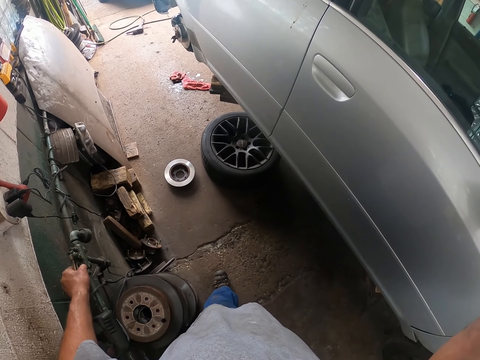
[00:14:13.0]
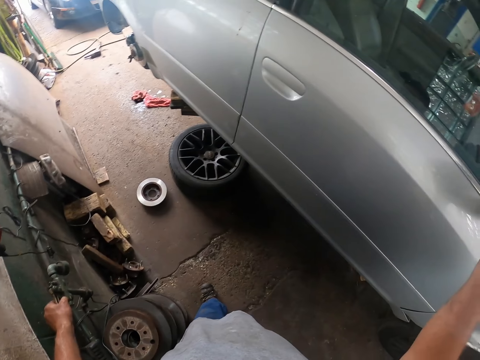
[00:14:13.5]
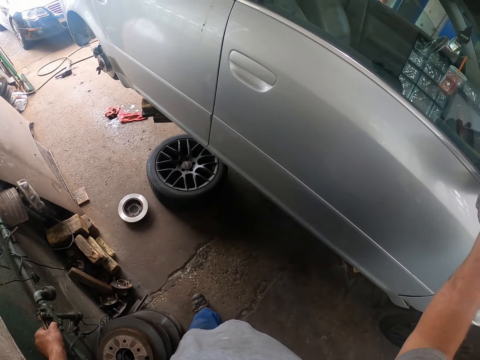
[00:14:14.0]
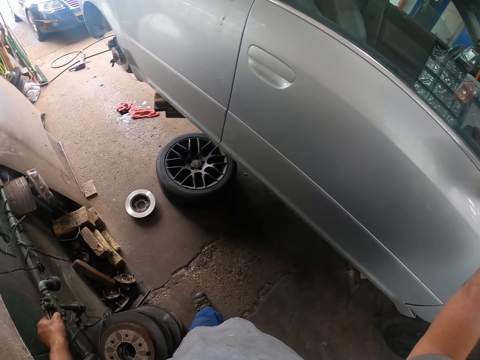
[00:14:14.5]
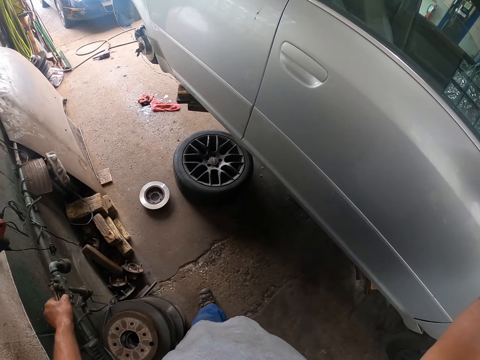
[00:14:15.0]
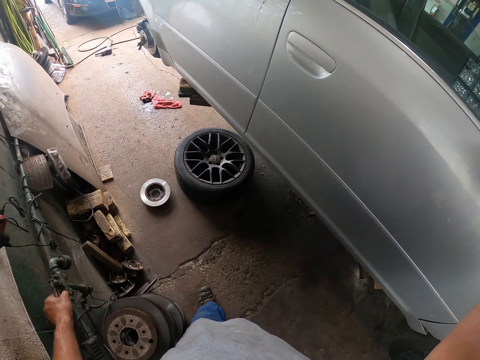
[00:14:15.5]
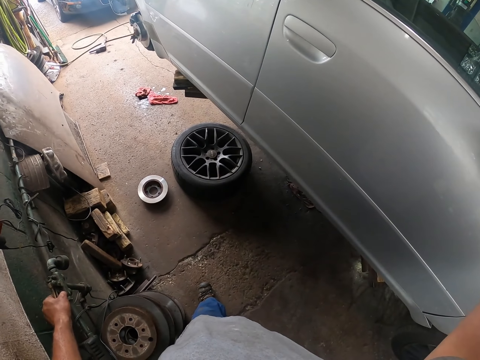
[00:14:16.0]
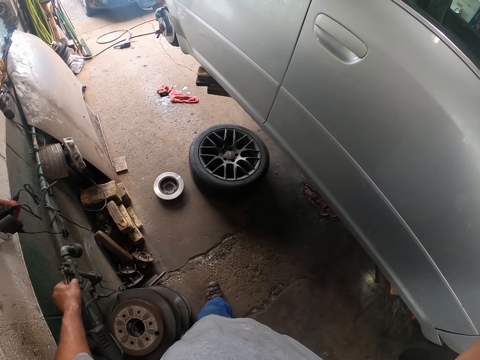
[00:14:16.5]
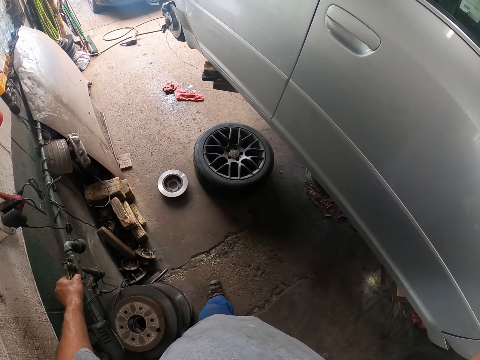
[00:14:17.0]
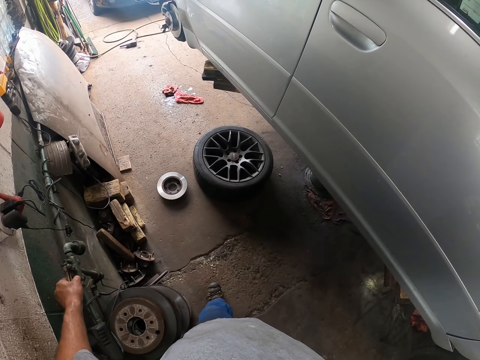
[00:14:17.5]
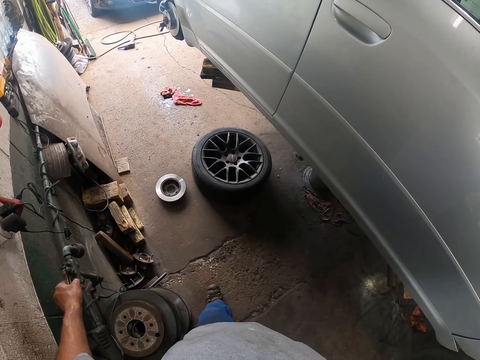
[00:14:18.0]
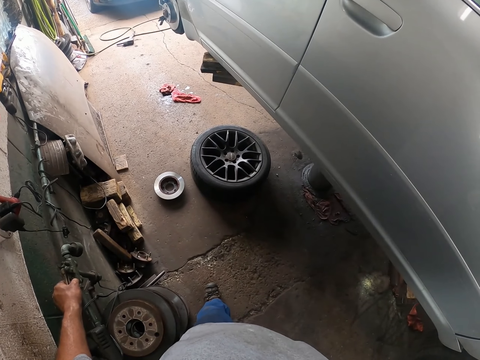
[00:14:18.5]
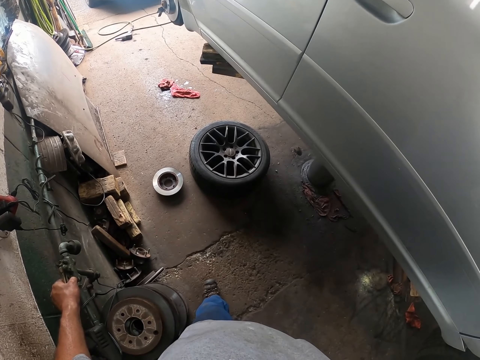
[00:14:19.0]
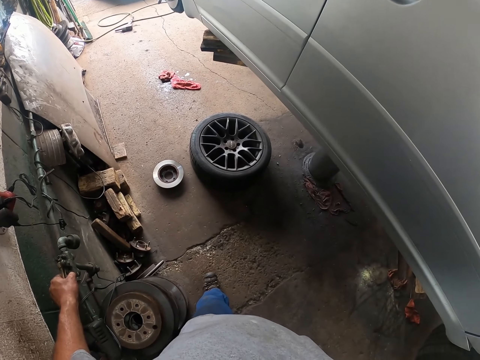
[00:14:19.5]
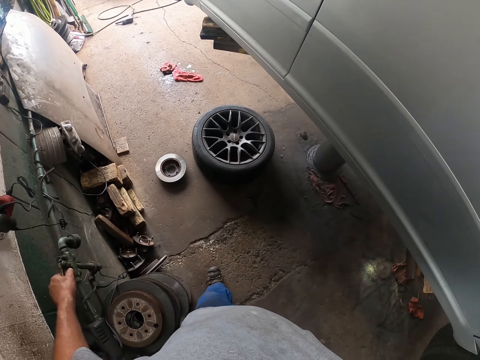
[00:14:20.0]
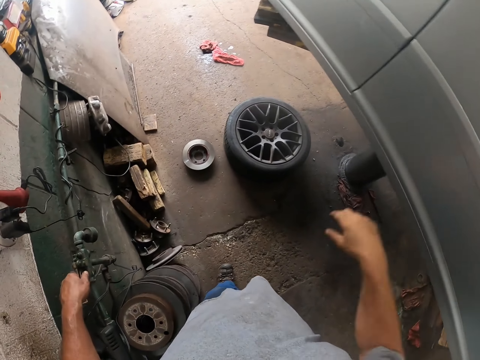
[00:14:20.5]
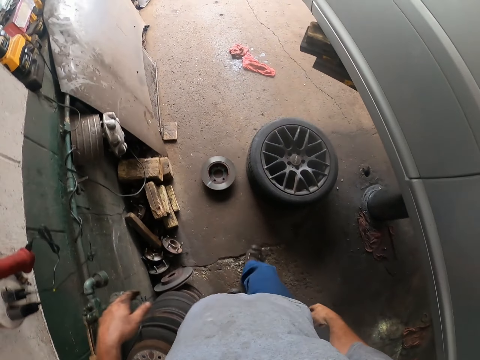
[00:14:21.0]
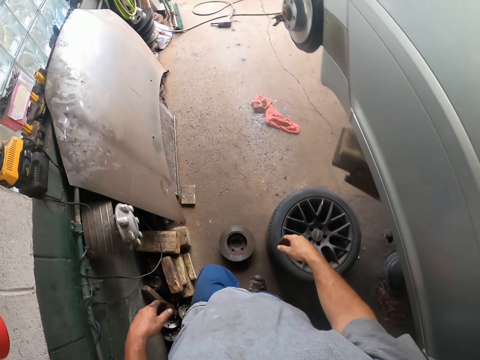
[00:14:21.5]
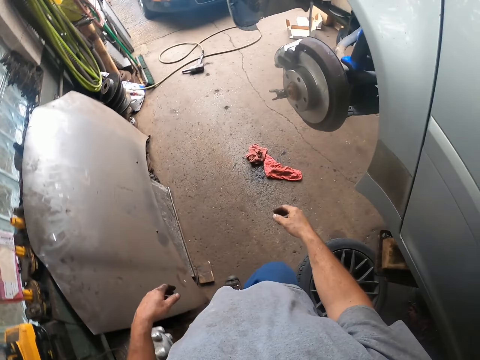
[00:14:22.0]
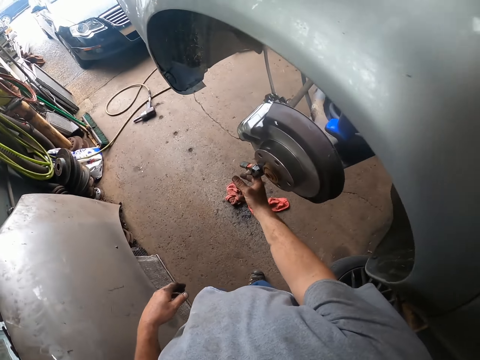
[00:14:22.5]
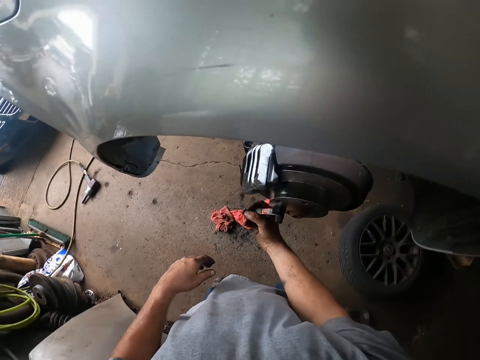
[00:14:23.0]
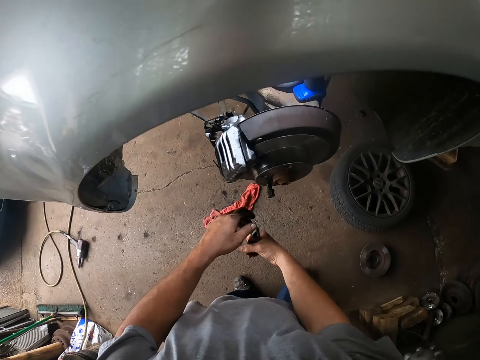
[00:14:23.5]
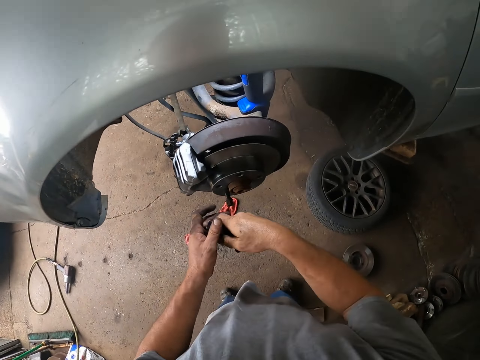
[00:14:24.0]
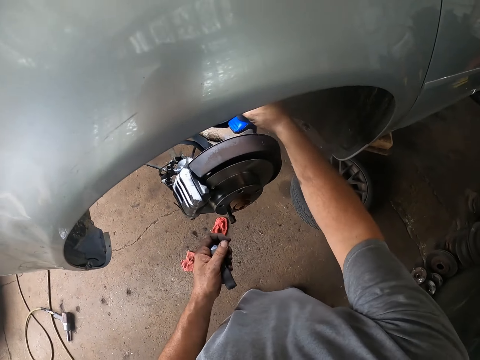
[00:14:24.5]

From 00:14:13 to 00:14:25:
The camera wearer lifts the car up. They walk around the car. They remove a peg from the car wheel and pick up the torch.

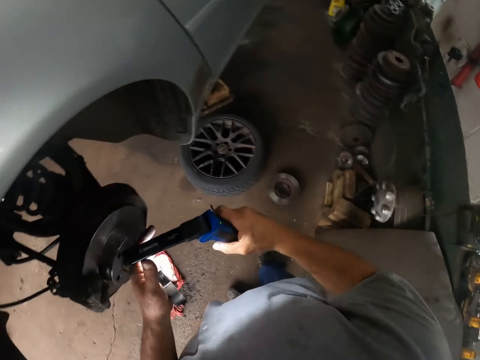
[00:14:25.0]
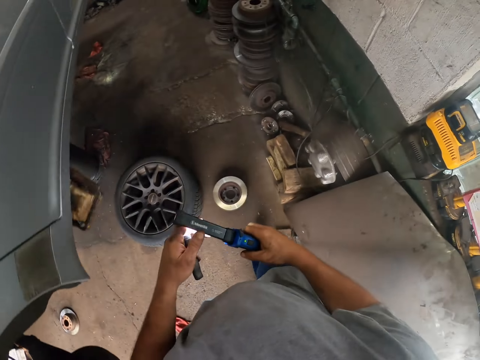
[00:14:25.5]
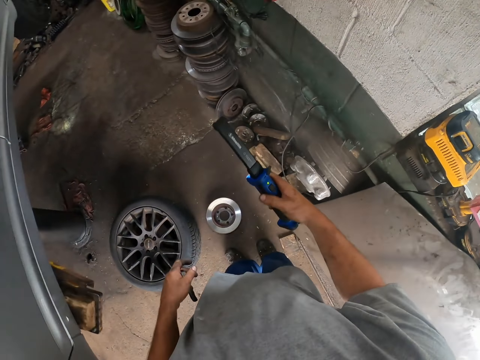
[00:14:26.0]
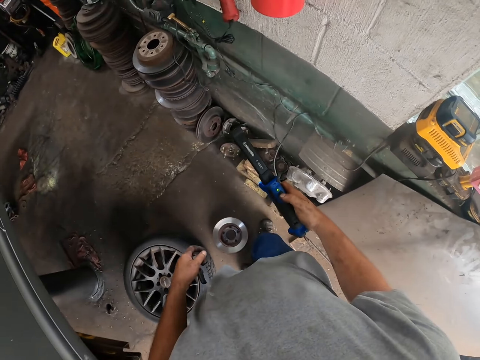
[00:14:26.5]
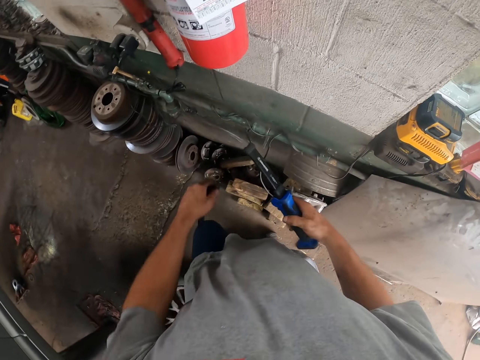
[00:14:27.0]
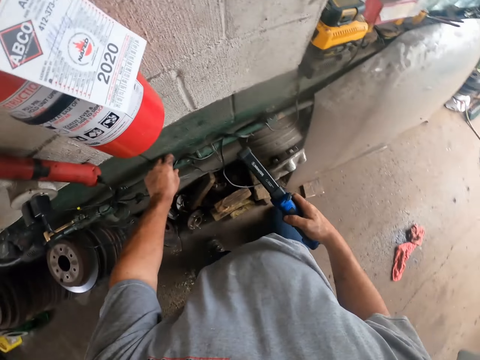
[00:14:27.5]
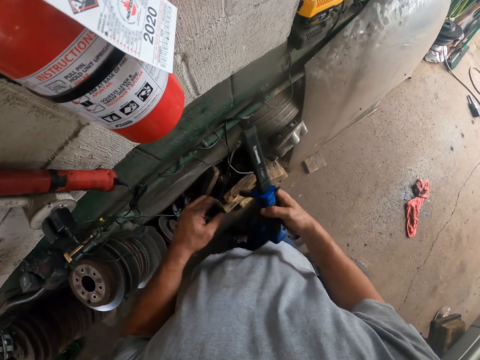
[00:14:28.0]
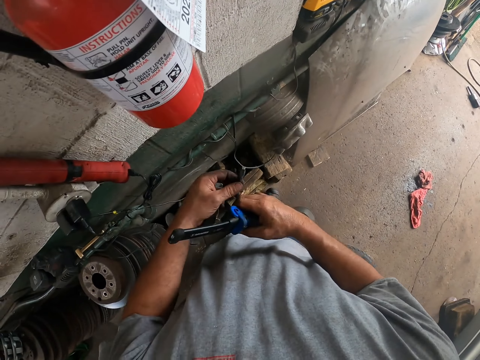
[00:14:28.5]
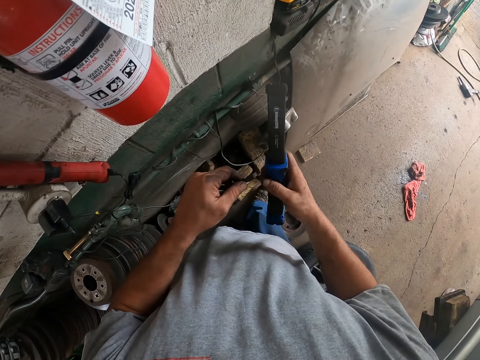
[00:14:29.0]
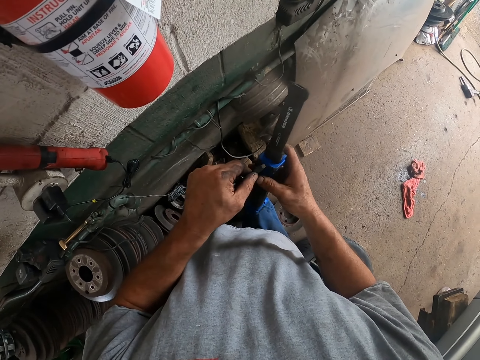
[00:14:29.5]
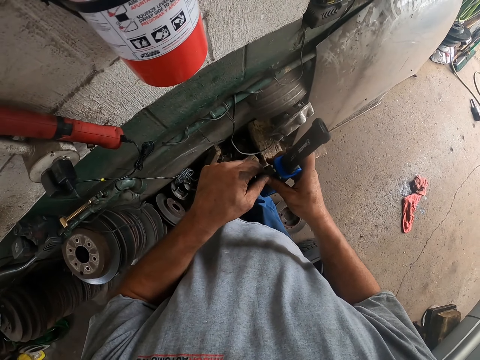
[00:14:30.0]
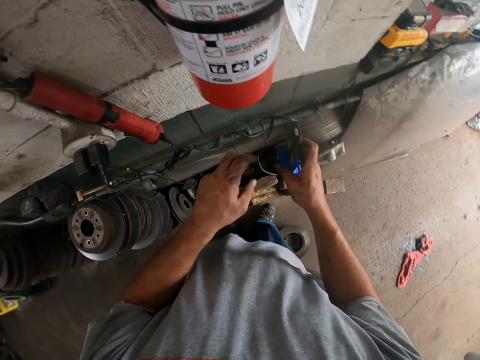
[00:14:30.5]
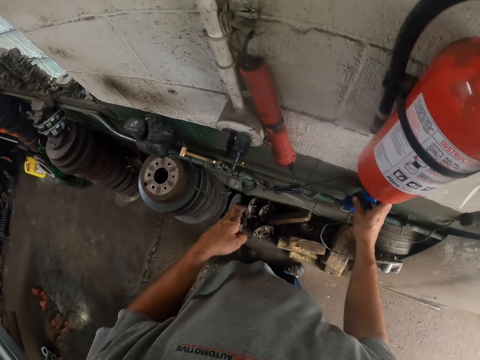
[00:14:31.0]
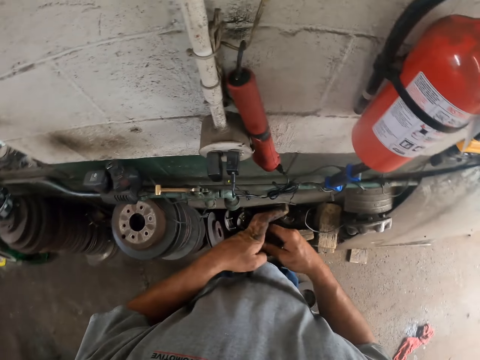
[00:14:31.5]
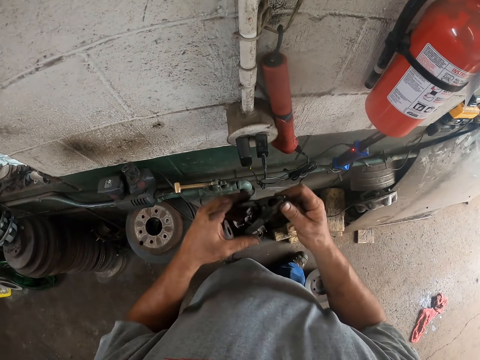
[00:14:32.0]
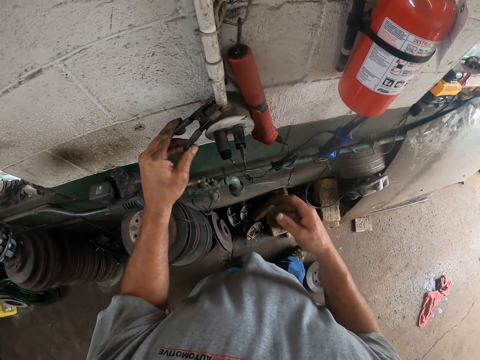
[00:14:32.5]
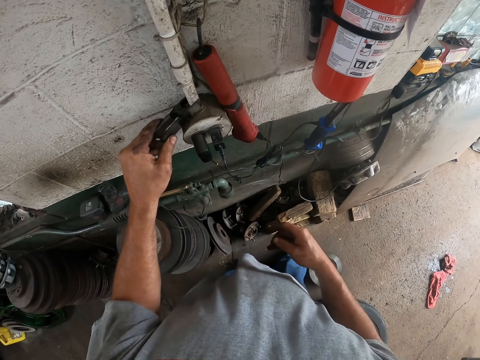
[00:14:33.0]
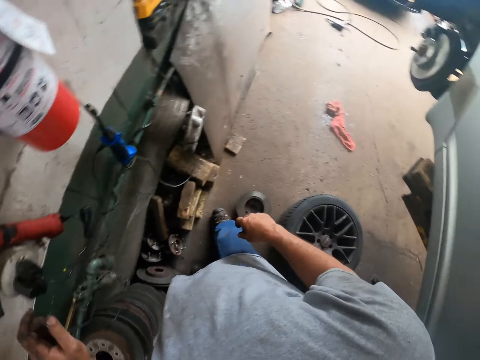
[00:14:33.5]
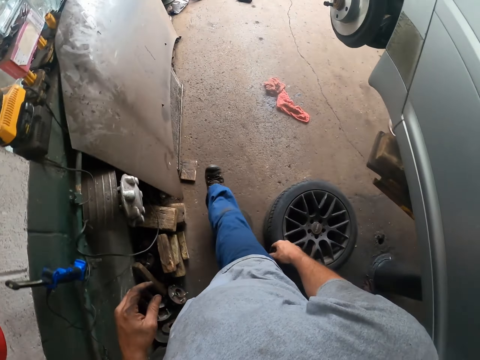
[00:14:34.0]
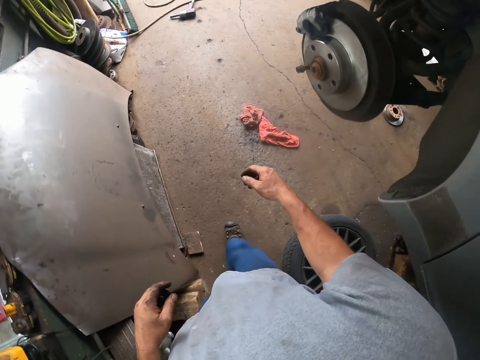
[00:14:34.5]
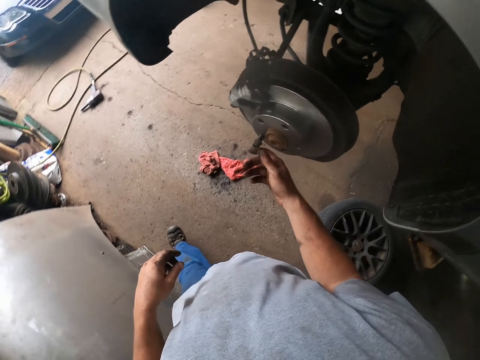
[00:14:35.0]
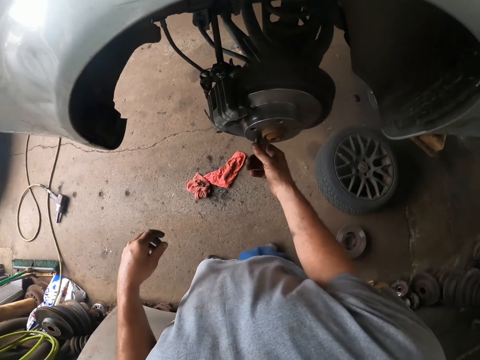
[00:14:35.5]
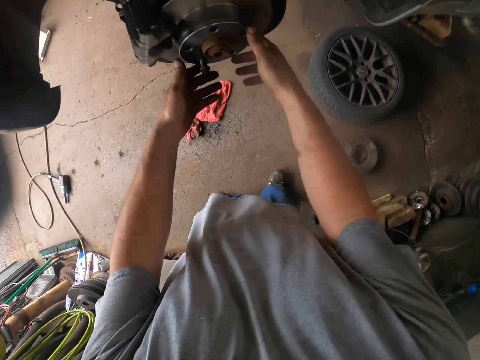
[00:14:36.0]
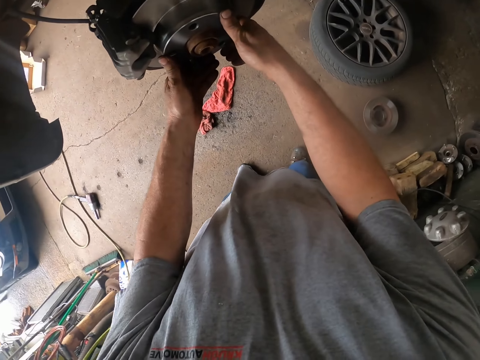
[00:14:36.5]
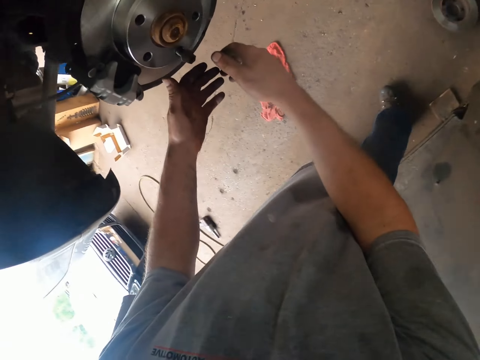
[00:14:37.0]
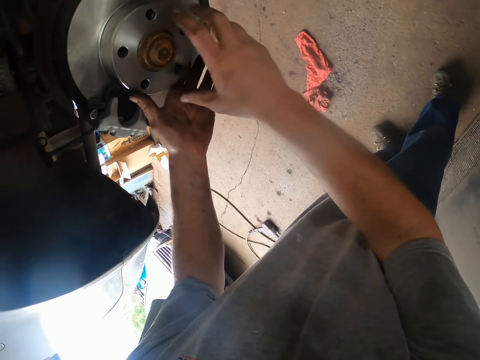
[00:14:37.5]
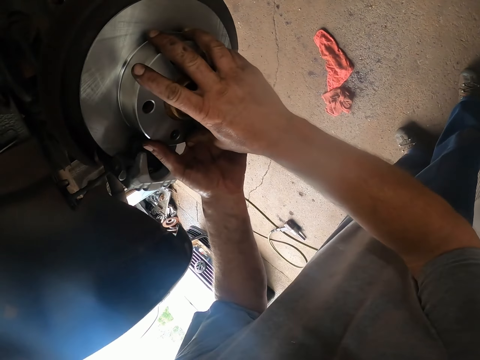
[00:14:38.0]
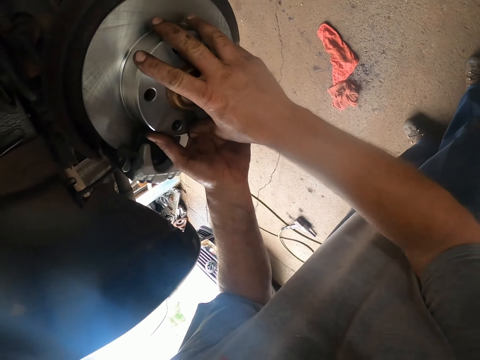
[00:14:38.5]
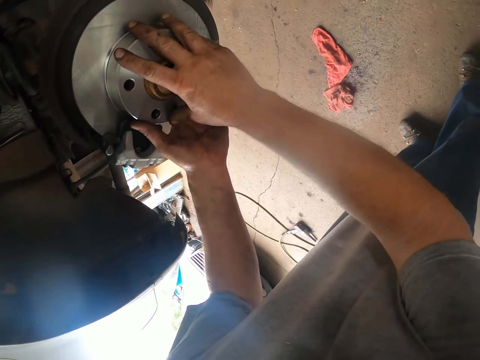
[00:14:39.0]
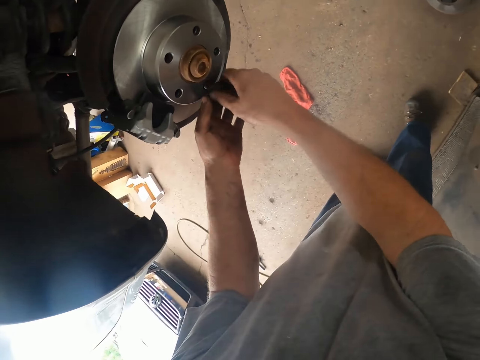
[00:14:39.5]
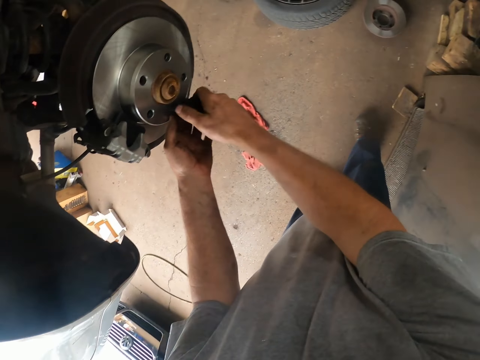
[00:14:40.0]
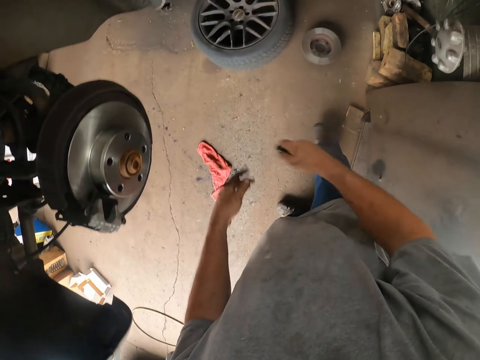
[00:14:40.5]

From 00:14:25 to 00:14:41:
The camera wearer turns off the torch. They pick up the charger from the pipe. They connect the charger to the torch. They place the torch on the pipe. They place the peg on the pipe. They walk to the car. They adjust the car rim. They loosen a bolt from the wheel hub.
